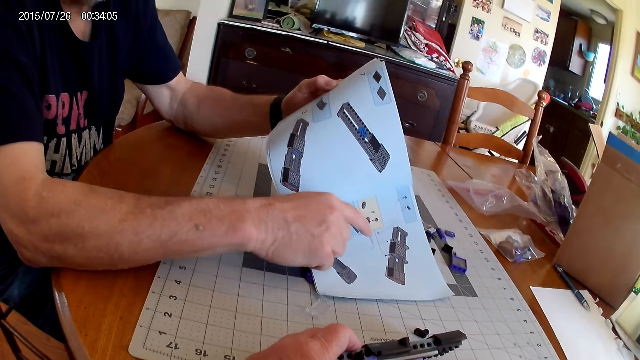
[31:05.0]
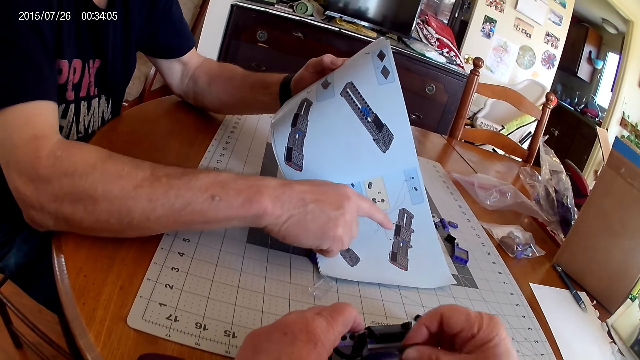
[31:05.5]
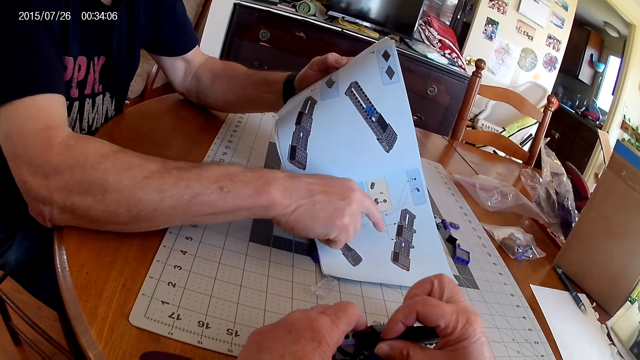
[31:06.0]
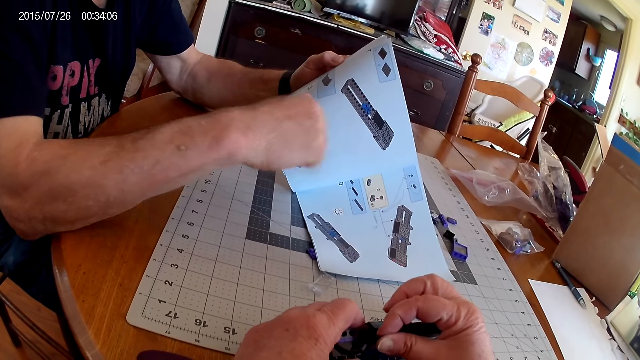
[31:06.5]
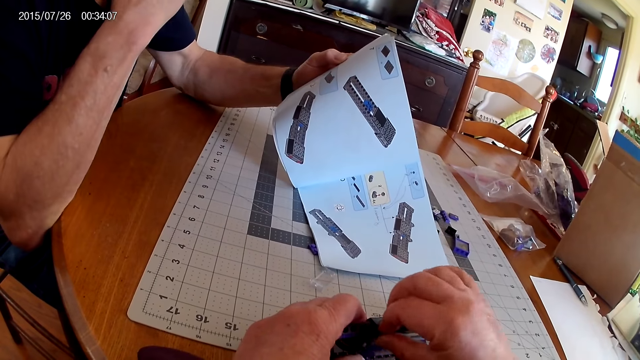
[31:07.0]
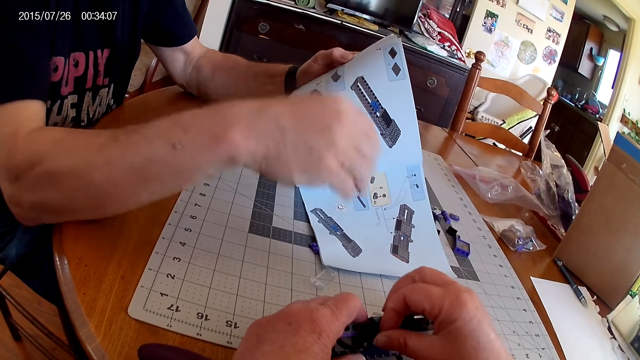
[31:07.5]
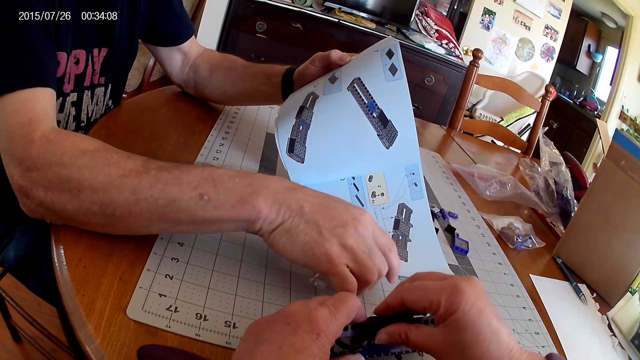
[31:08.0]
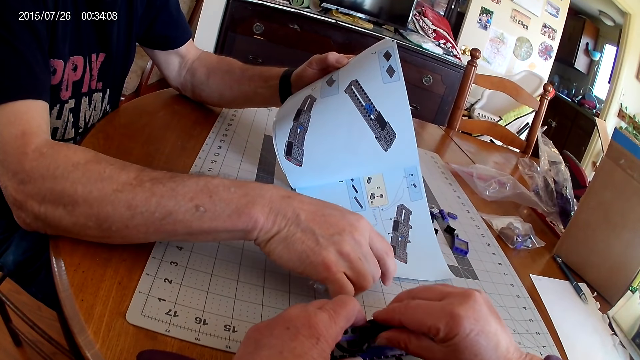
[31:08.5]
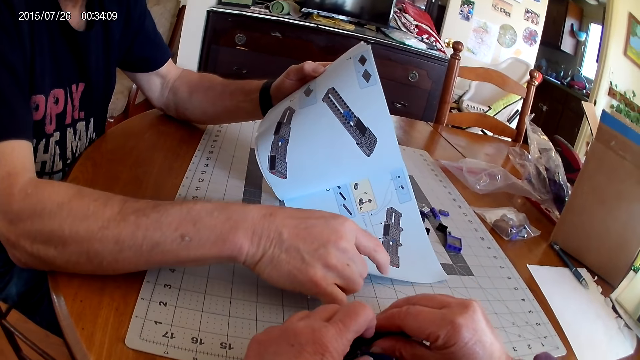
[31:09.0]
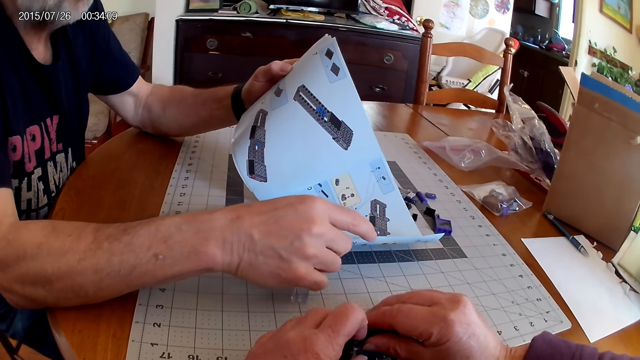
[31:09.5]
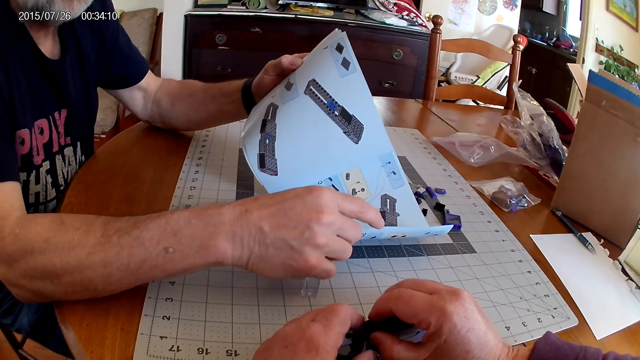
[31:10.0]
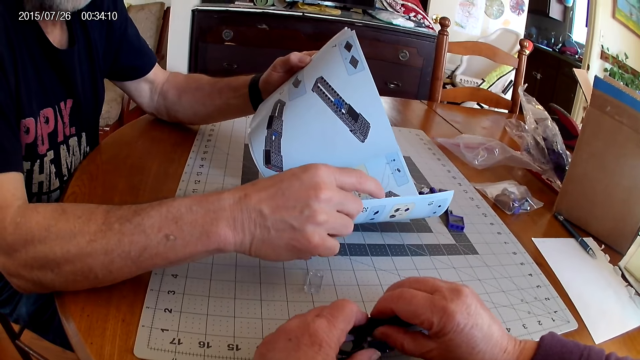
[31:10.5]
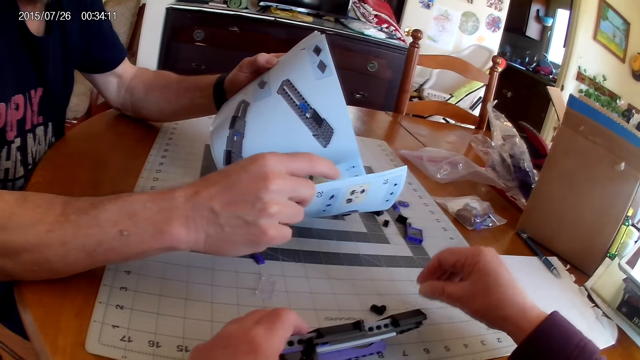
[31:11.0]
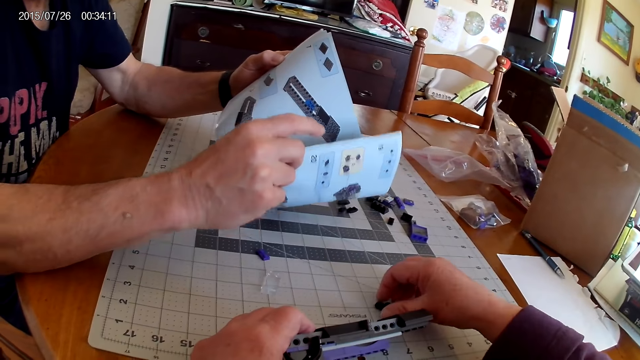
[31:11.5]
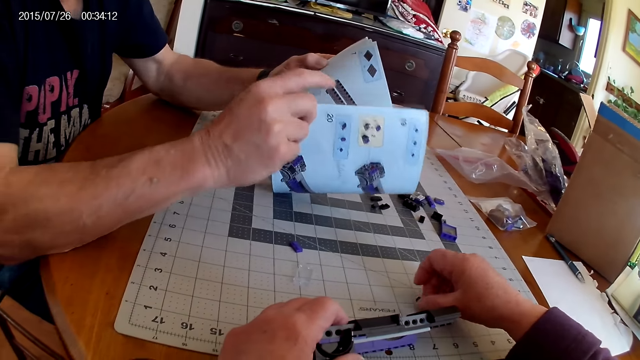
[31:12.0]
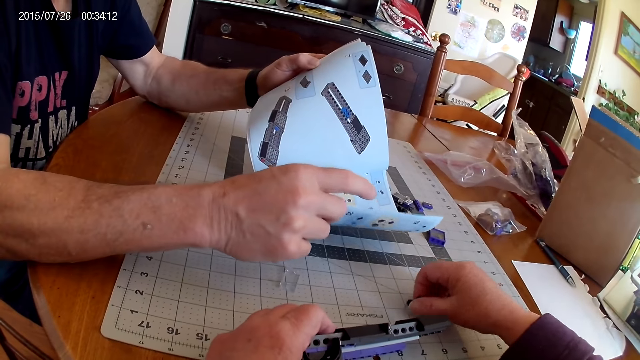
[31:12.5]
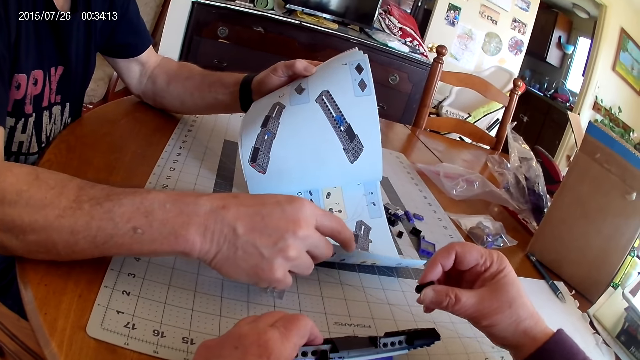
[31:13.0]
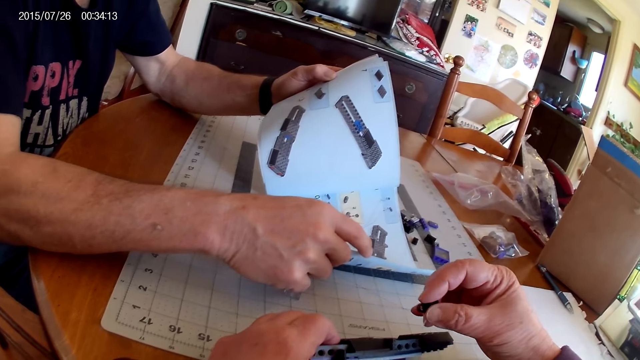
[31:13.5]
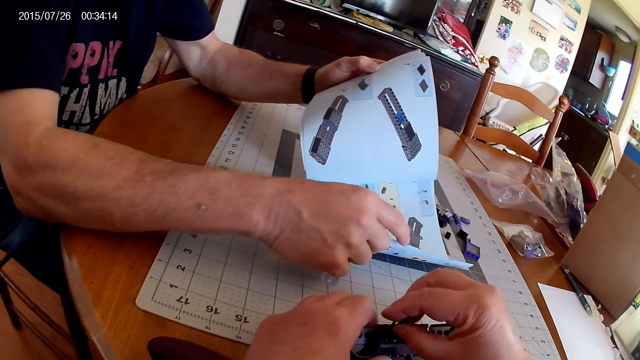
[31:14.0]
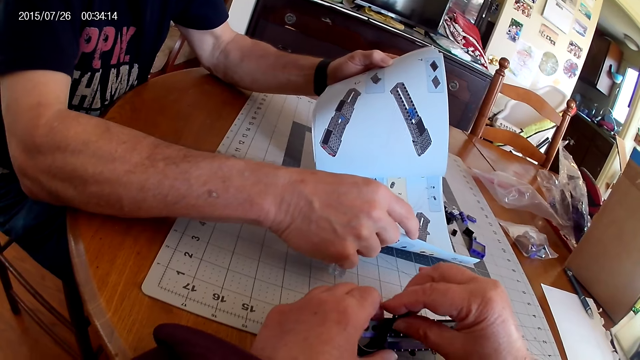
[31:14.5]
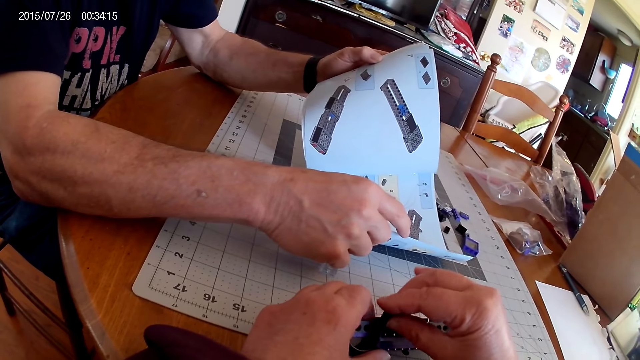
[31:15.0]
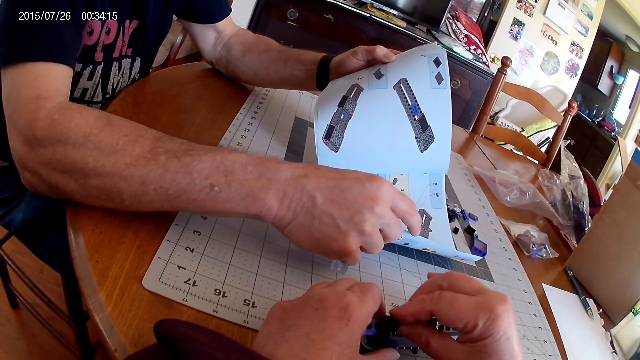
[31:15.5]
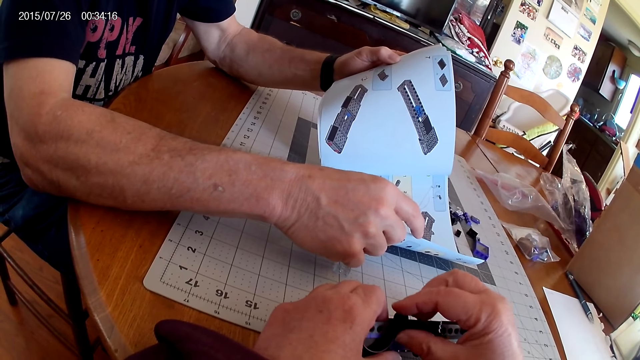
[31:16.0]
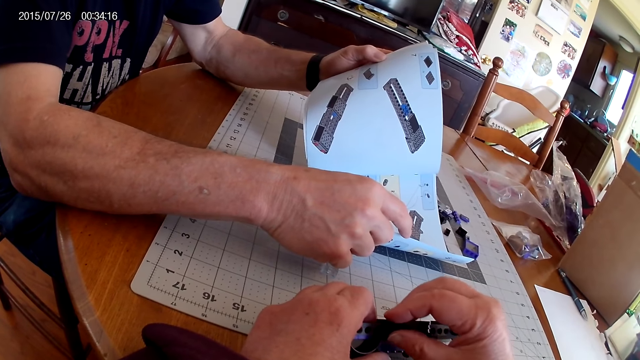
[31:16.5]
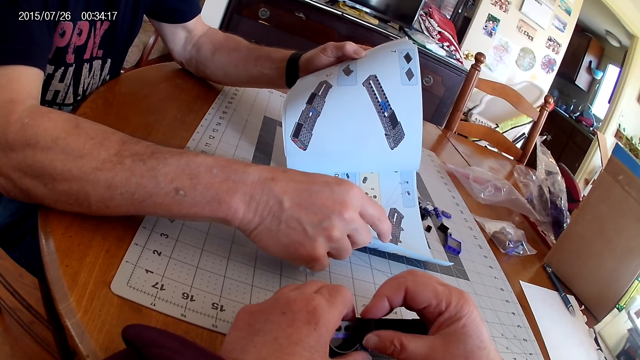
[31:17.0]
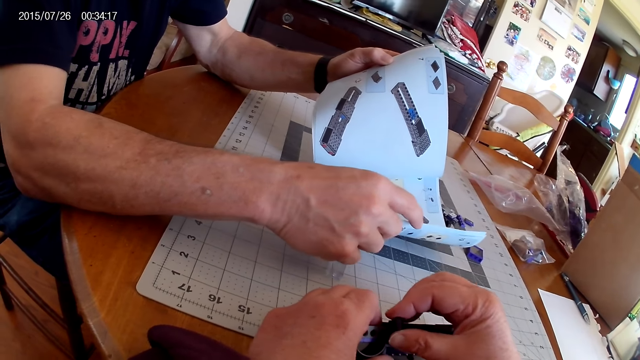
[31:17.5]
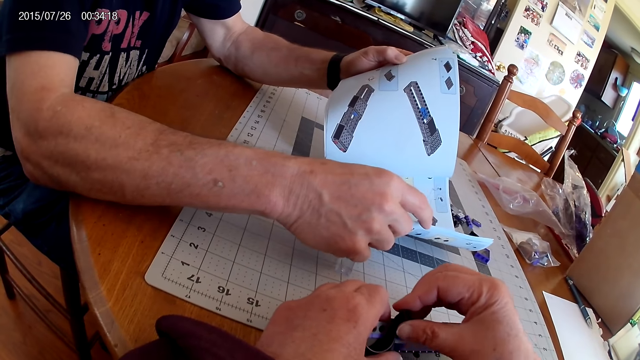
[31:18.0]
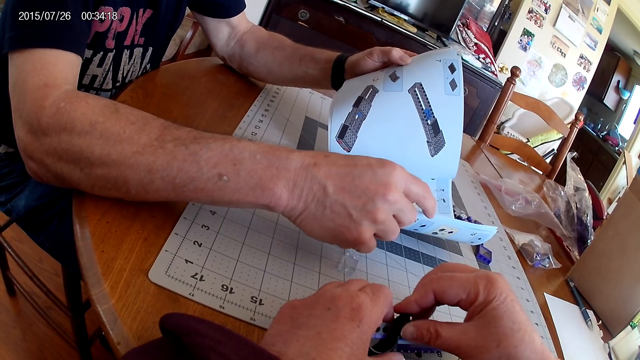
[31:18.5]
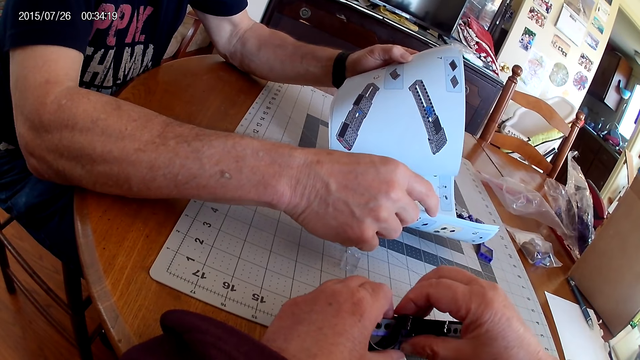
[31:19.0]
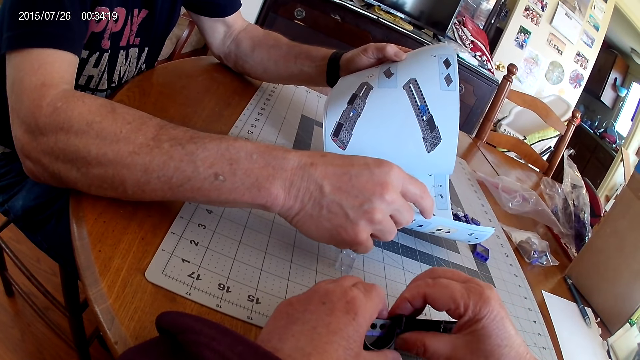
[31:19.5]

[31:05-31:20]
A man looks at the instructional manual book. The camera wearer fixes the plastic model.

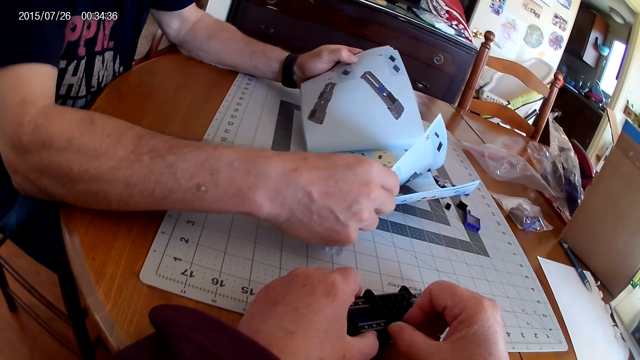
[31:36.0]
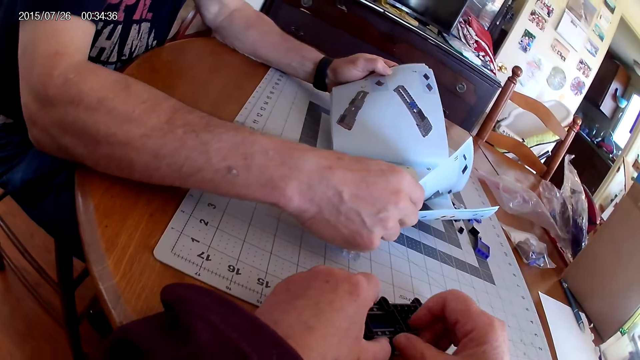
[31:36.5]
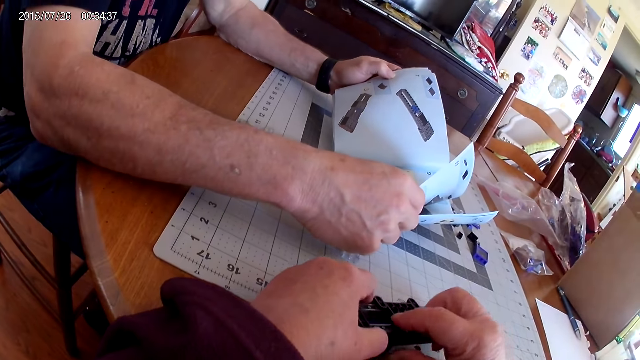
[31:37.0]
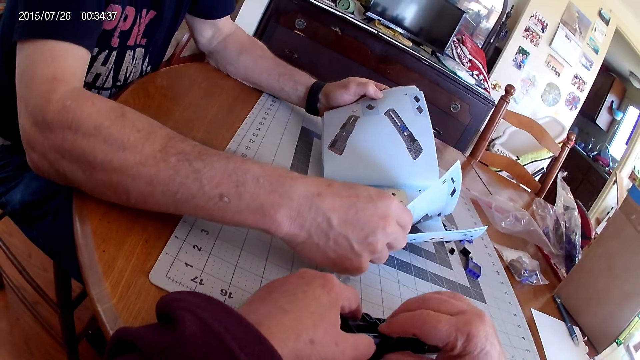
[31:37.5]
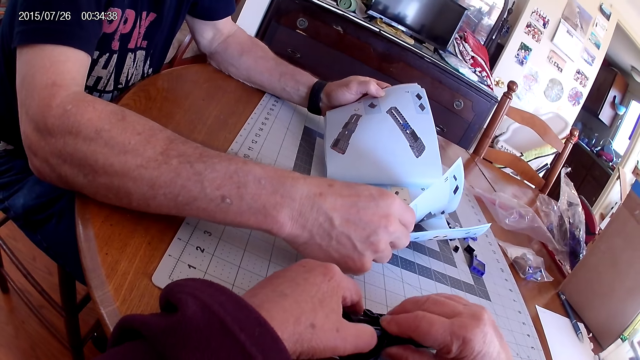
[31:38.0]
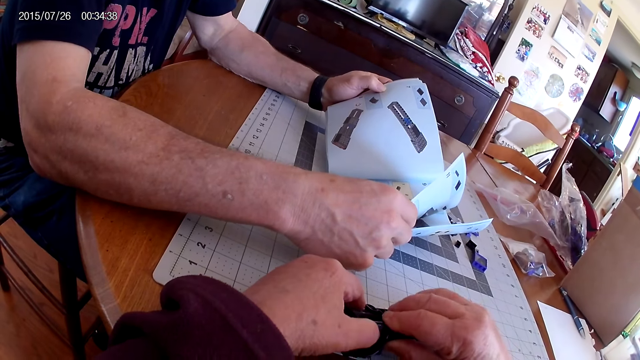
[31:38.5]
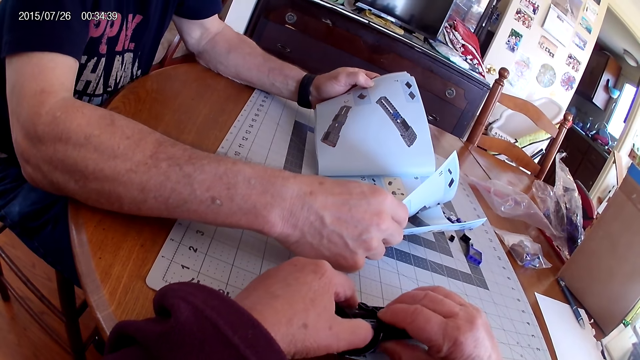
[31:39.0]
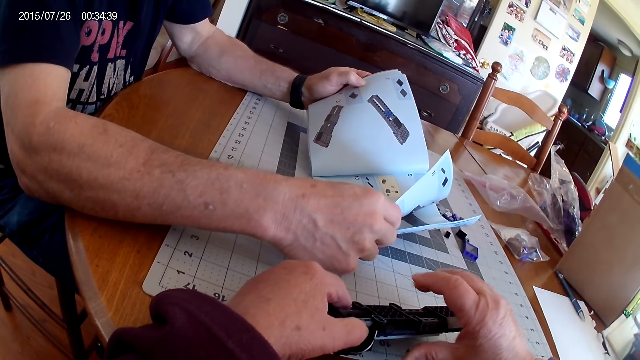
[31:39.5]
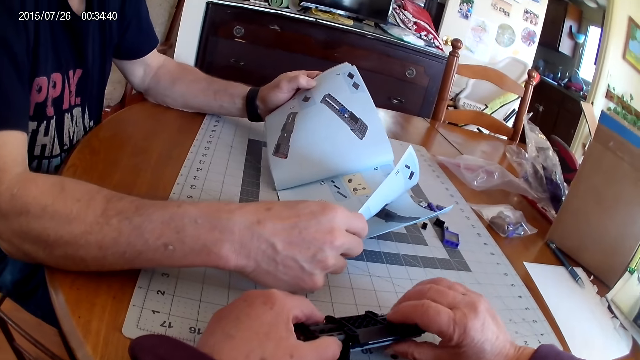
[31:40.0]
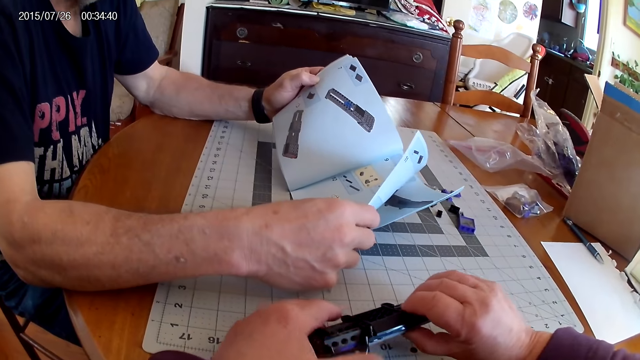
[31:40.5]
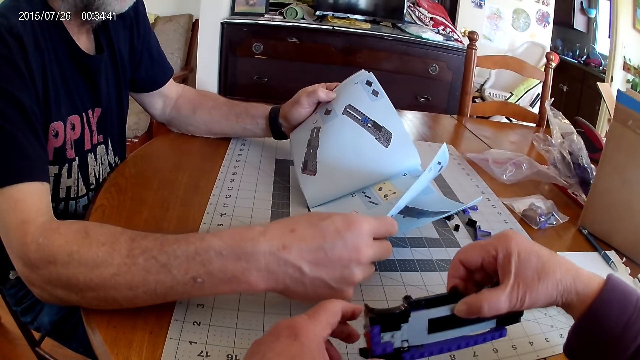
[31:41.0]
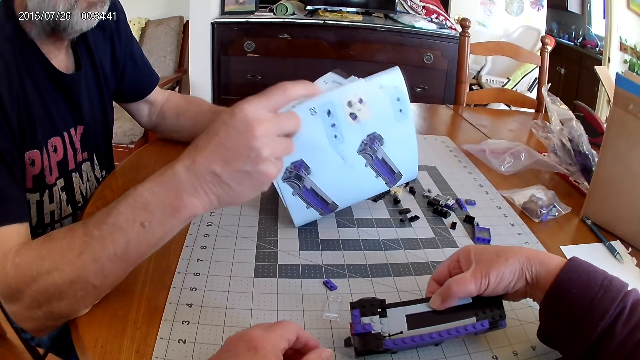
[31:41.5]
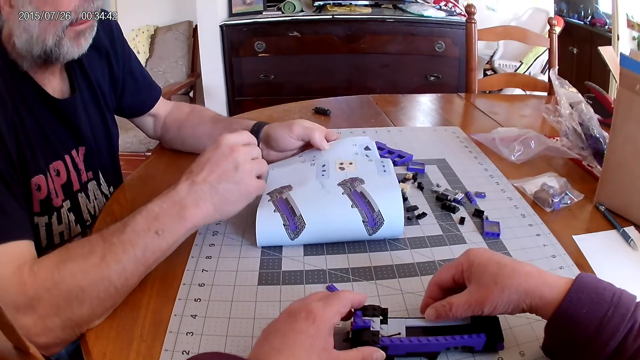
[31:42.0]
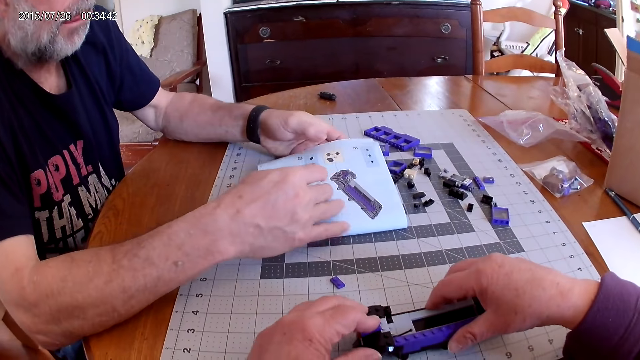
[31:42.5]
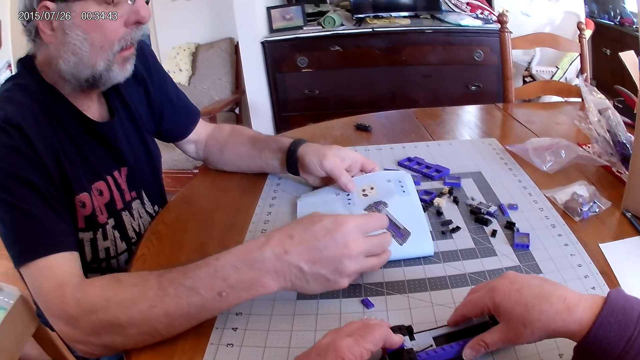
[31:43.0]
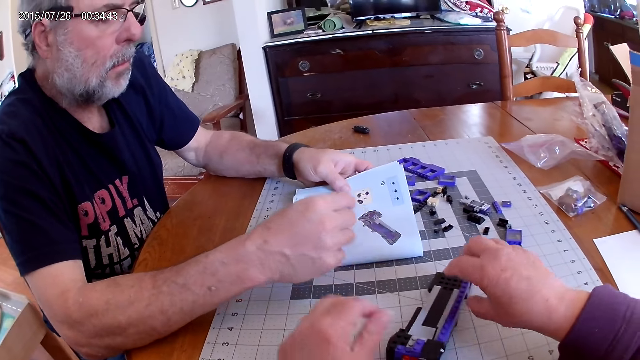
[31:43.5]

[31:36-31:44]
A man looks at the instructional manual book. The camera wearer fixes the plastic model.
